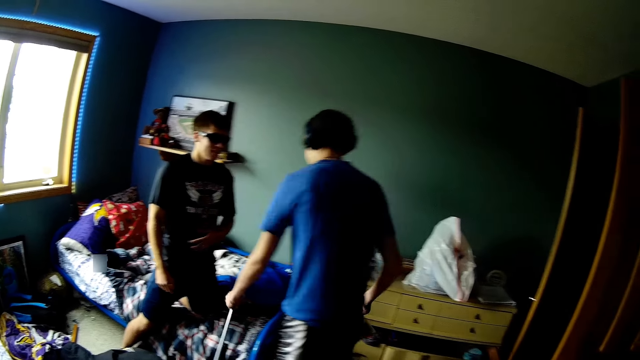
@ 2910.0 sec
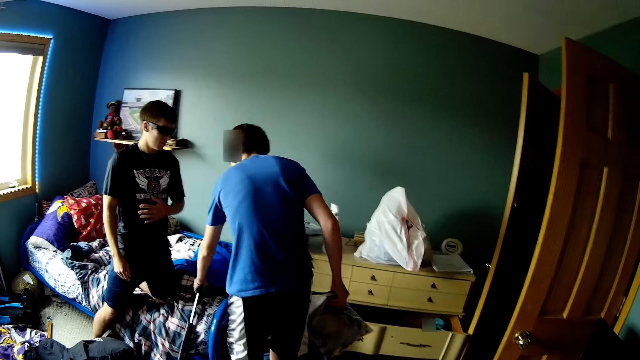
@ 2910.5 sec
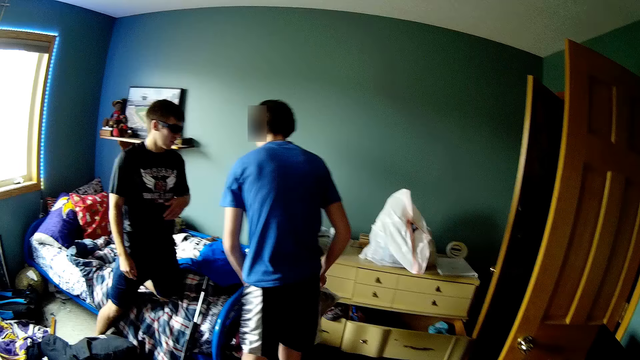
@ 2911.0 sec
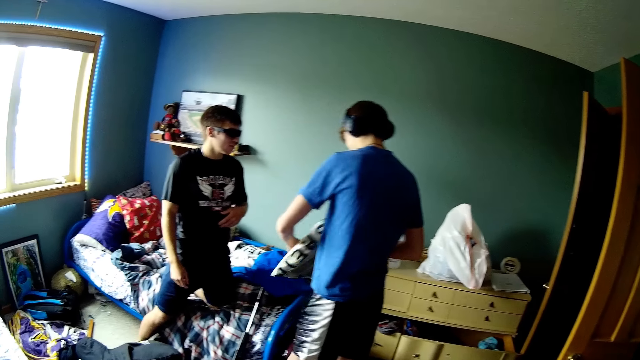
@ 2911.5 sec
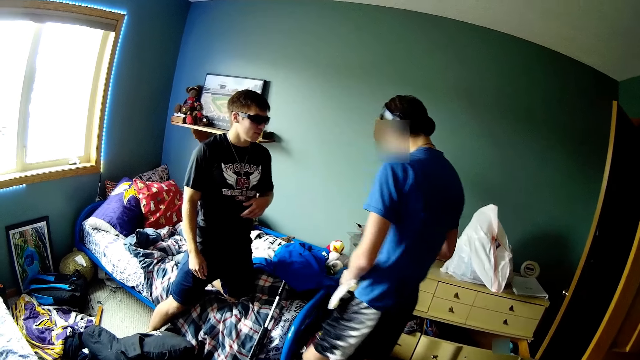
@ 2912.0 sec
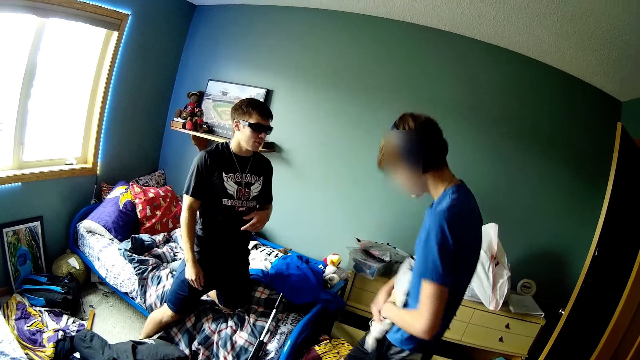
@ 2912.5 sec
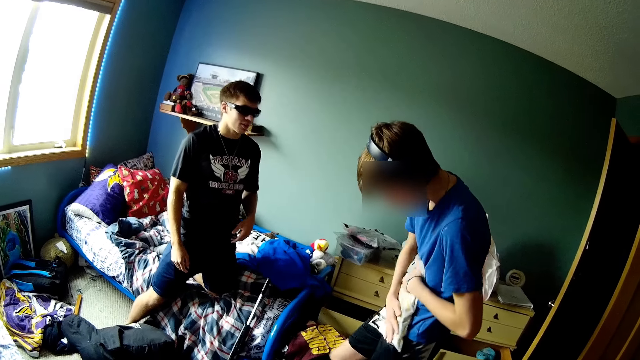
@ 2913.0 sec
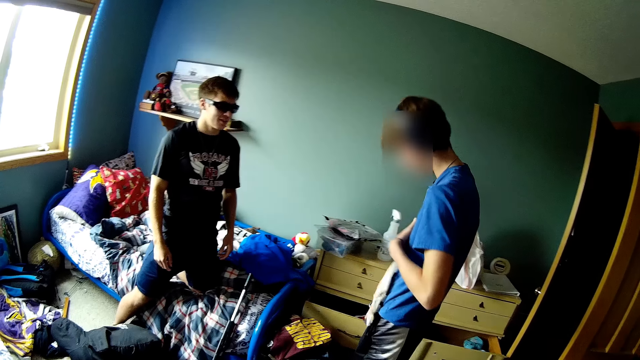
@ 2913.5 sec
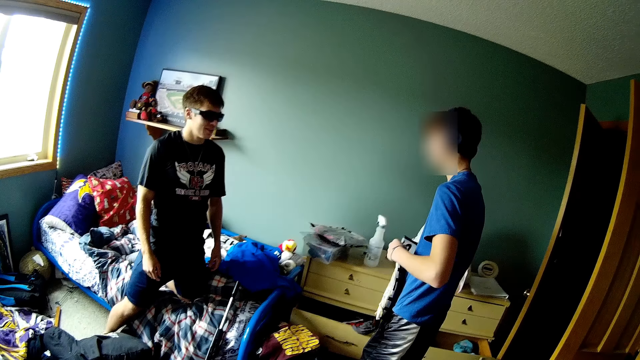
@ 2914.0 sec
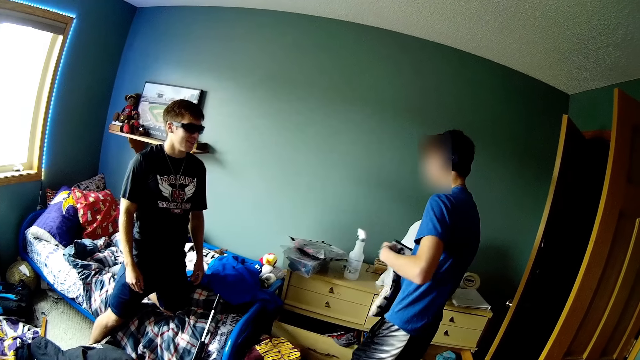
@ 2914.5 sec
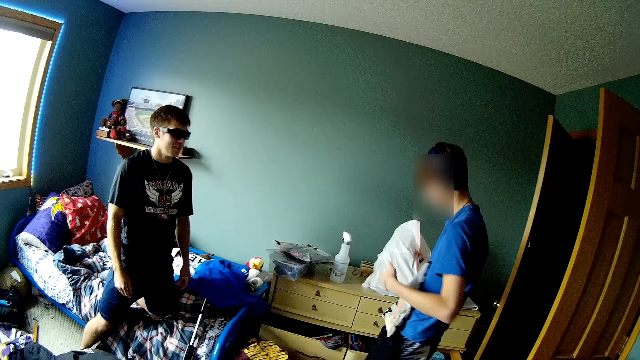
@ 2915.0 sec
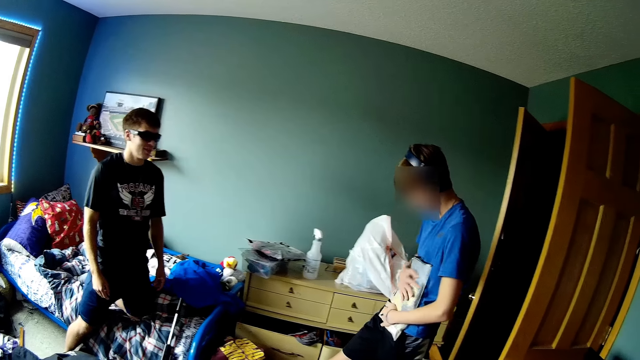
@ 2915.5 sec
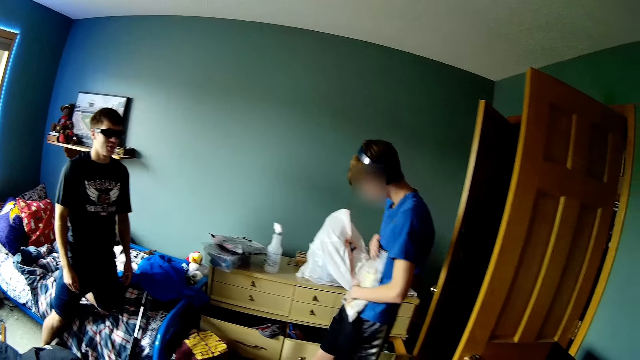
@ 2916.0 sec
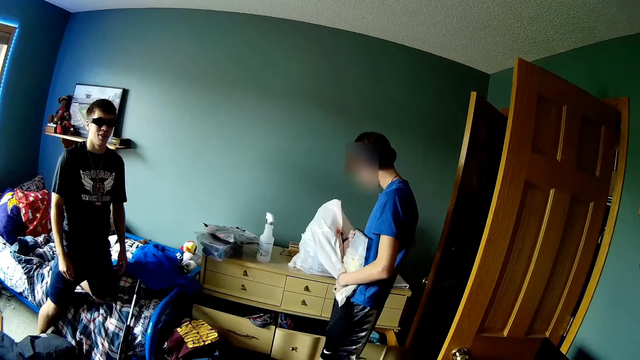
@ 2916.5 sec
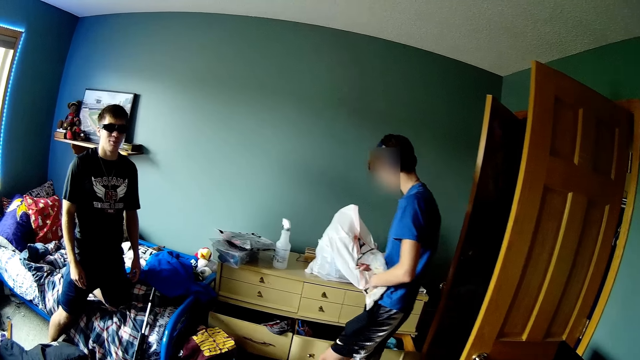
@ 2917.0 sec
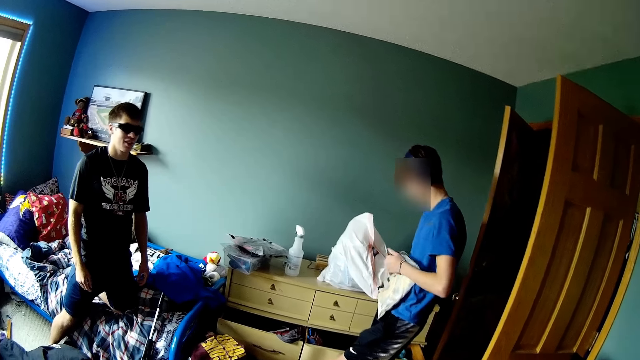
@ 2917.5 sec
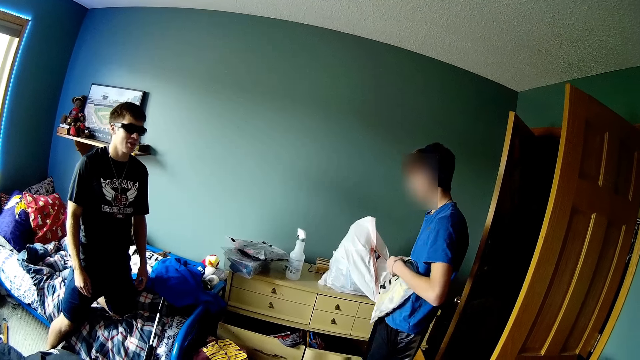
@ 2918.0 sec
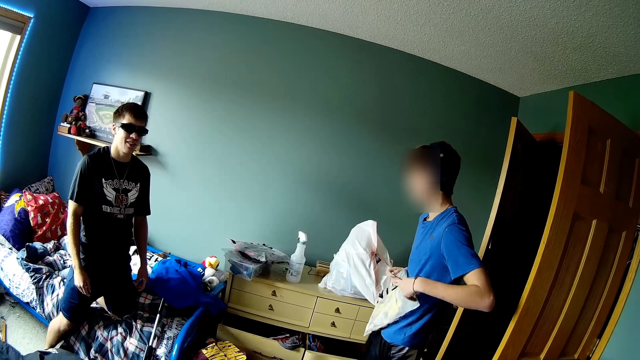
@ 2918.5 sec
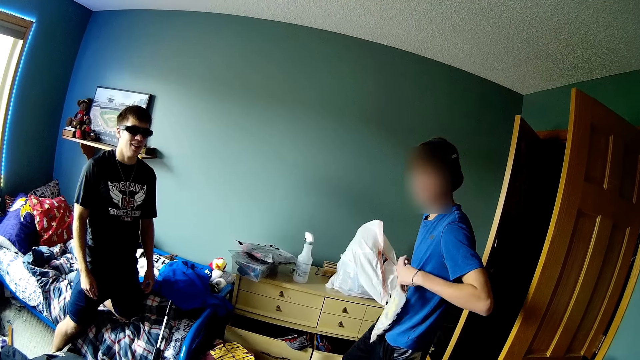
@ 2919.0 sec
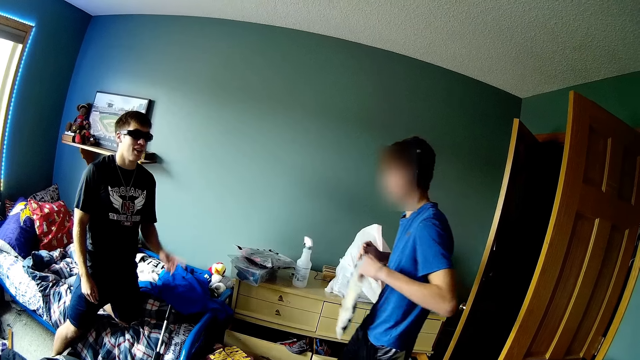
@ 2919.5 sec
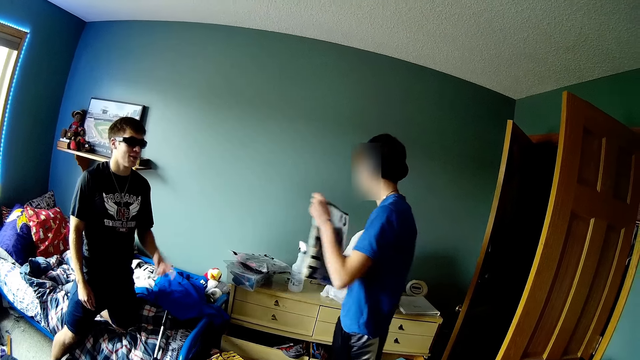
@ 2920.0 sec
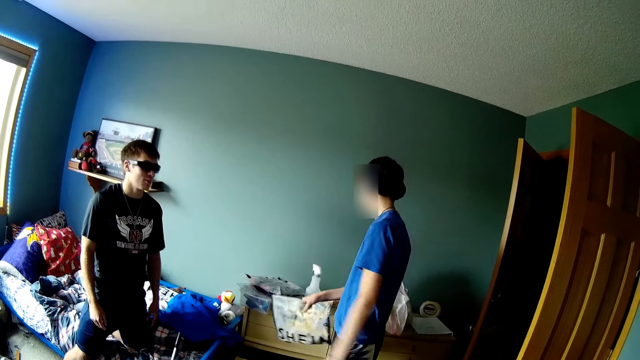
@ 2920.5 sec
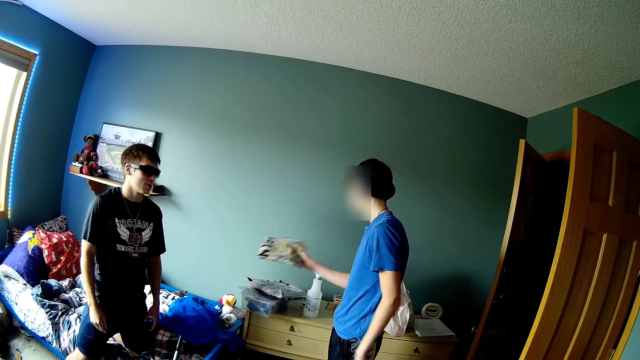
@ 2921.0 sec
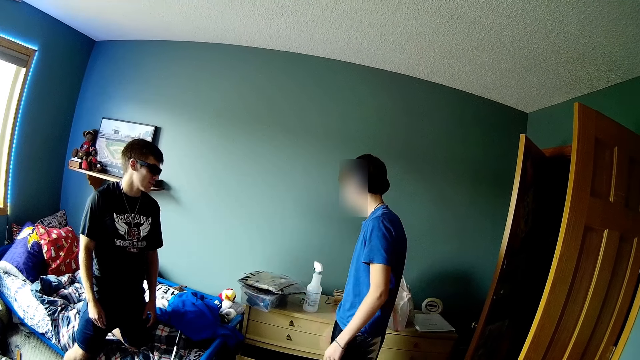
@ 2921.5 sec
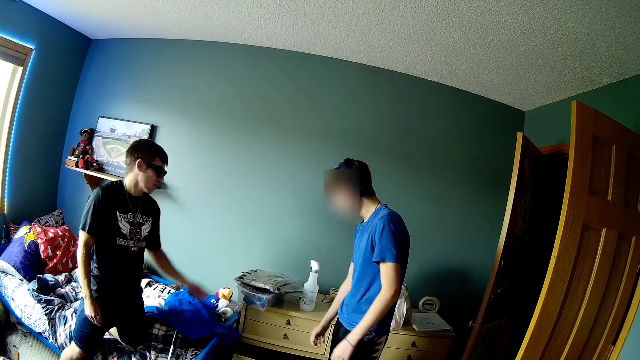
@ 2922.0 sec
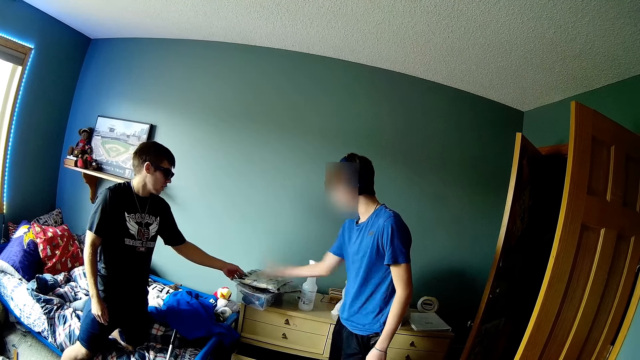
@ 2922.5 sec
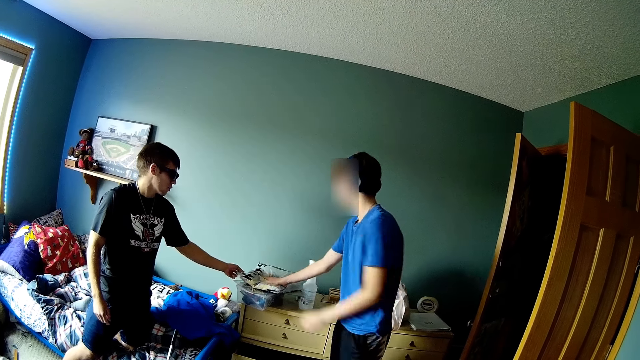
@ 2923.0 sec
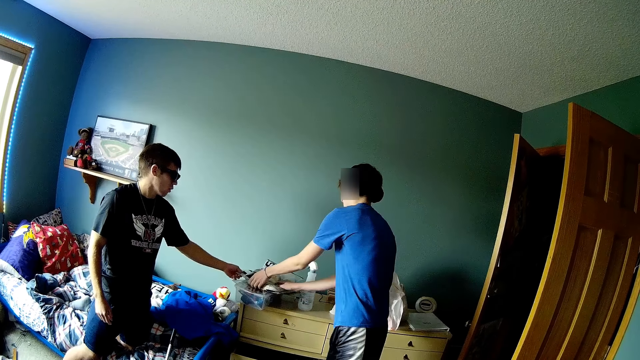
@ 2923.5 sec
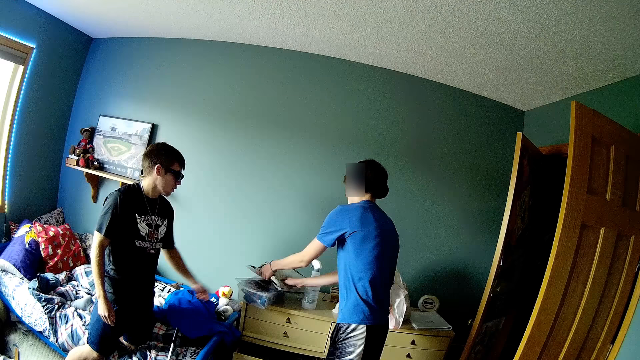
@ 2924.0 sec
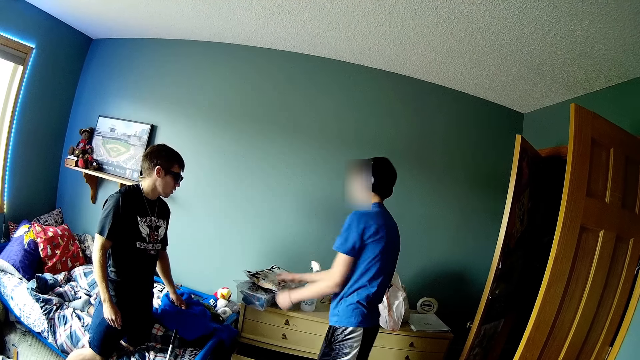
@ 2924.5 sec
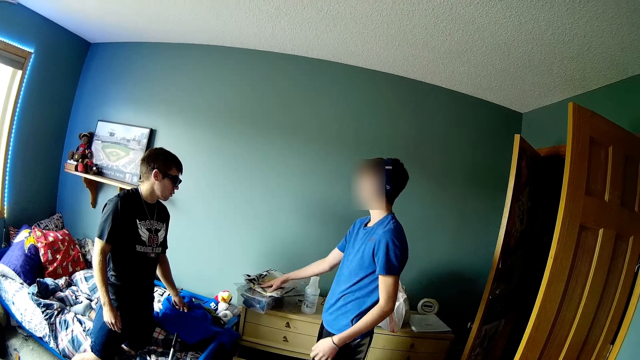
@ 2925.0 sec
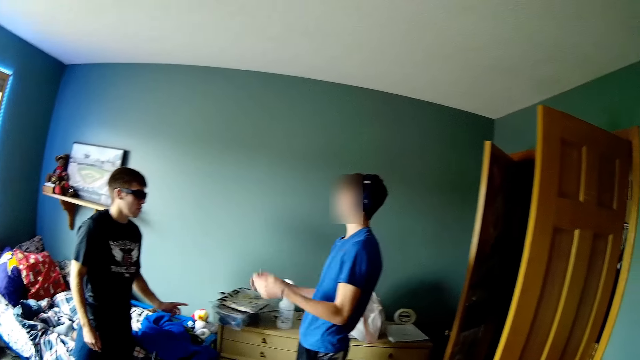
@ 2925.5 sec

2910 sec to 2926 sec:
The camera wearer interacts with the teen and the man.

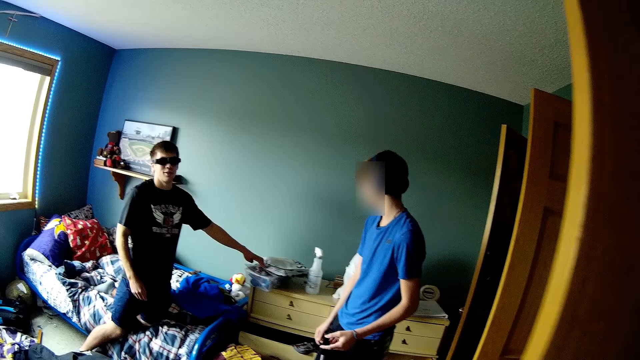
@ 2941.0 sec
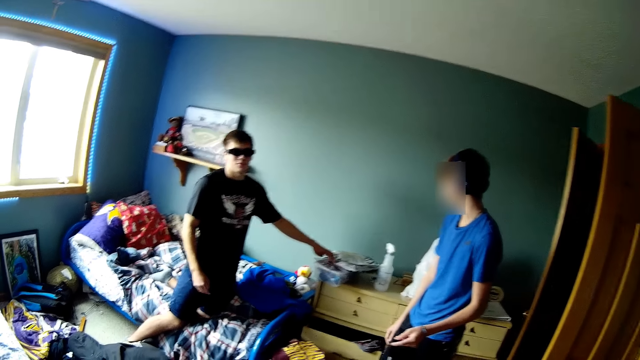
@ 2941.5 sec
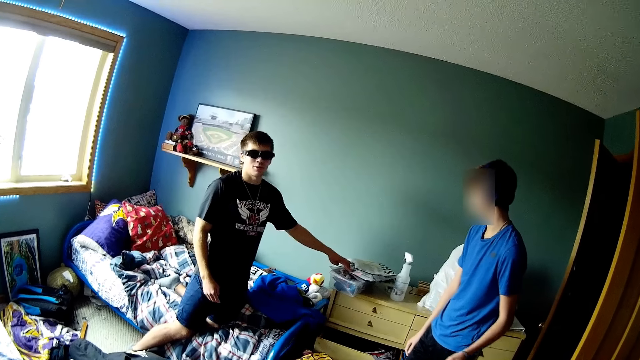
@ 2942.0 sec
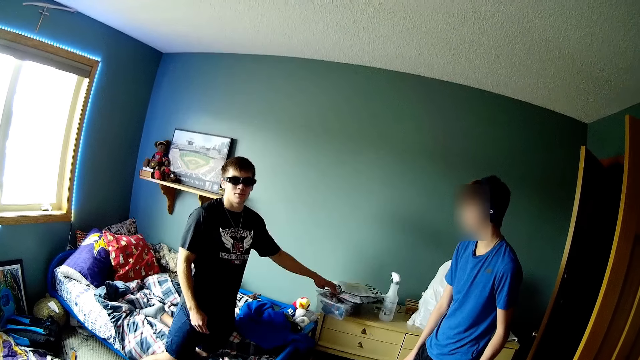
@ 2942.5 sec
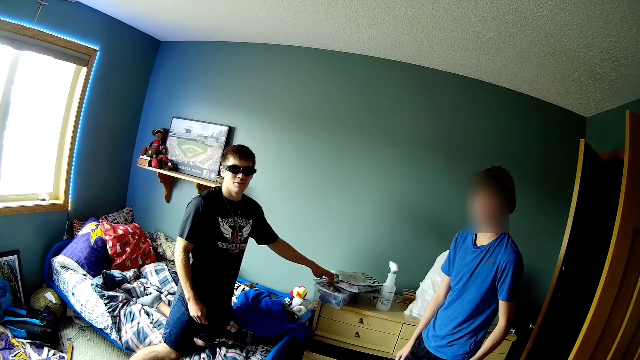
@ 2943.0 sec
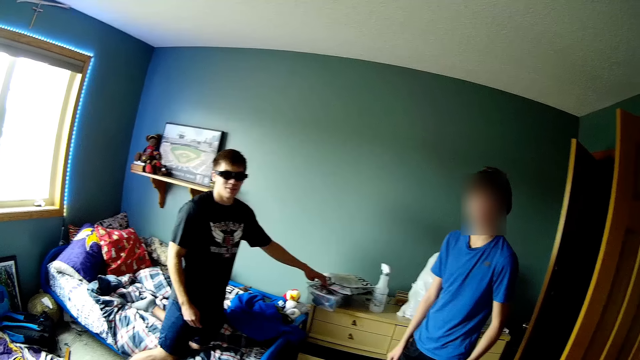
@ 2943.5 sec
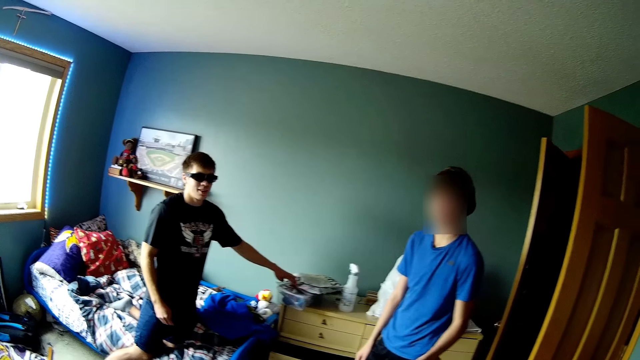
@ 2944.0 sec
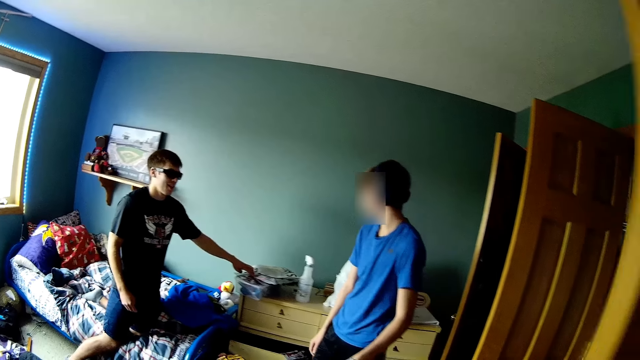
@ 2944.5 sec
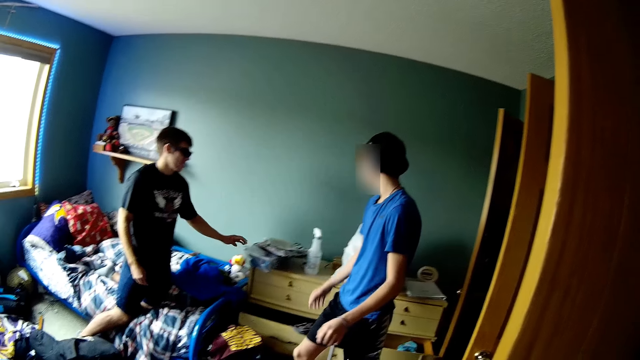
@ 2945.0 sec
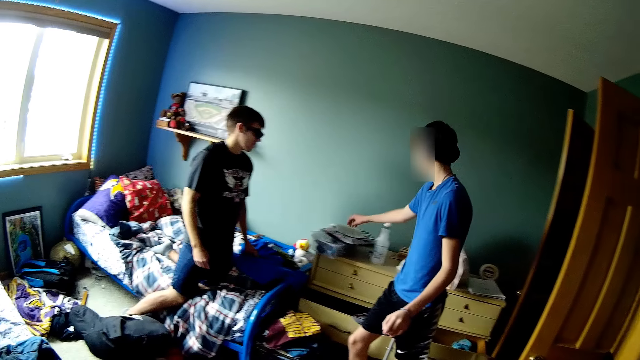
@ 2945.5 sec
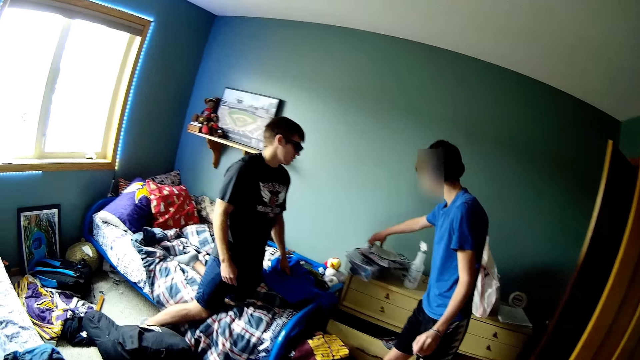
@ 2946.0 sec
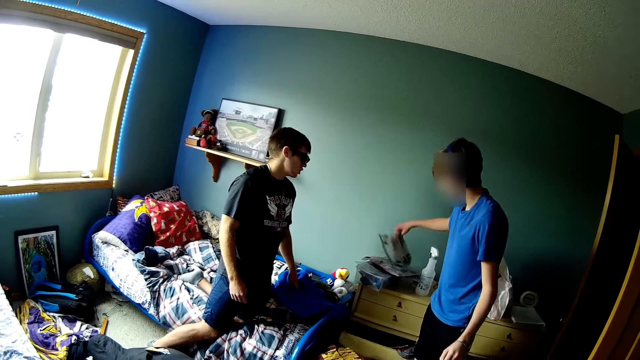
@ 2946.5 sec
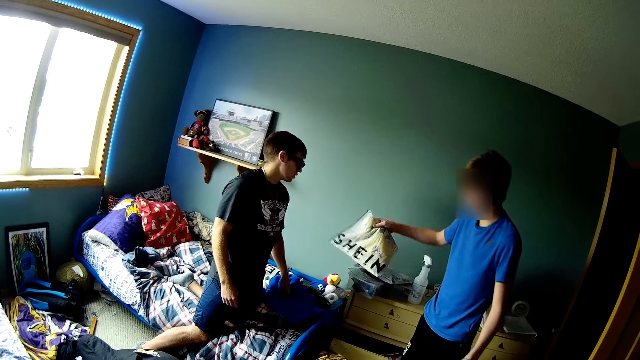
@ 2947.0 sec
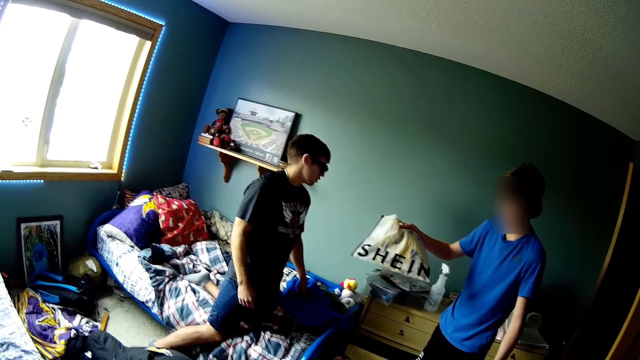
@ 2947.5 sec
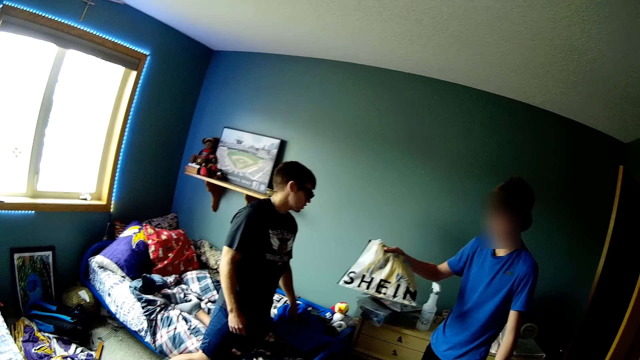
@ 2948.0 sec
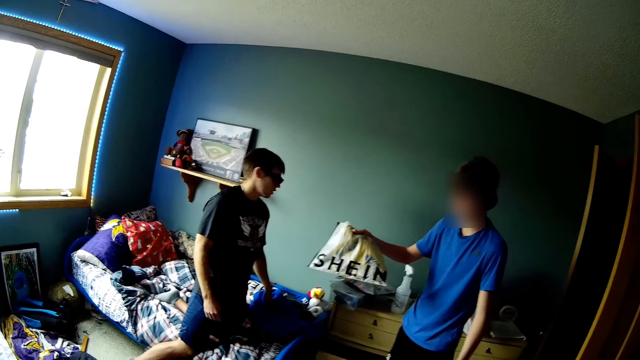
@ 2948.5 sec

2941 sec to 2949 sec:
The camera wearer talks to a man. They look around.
